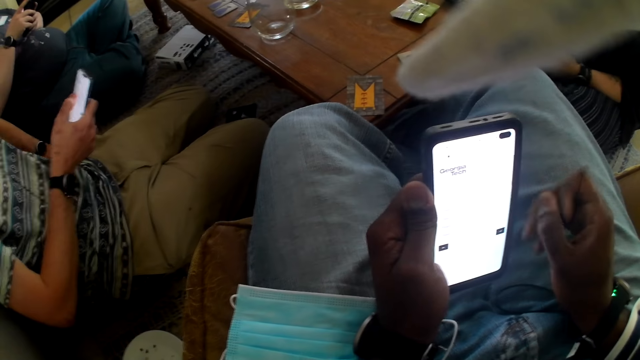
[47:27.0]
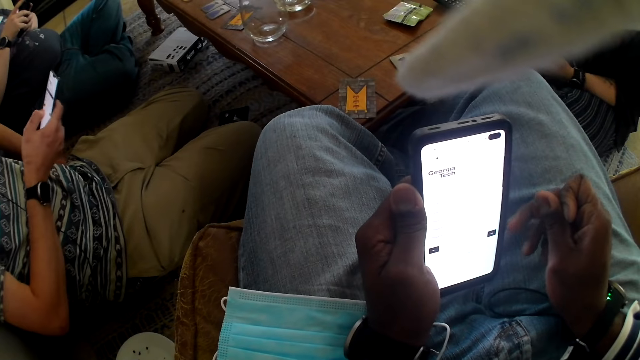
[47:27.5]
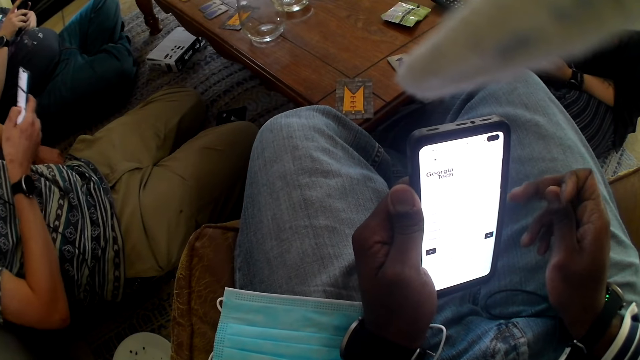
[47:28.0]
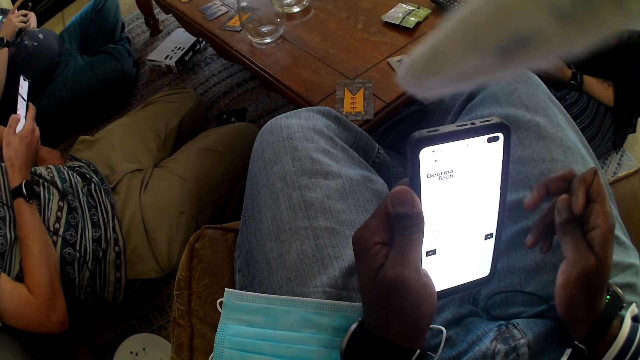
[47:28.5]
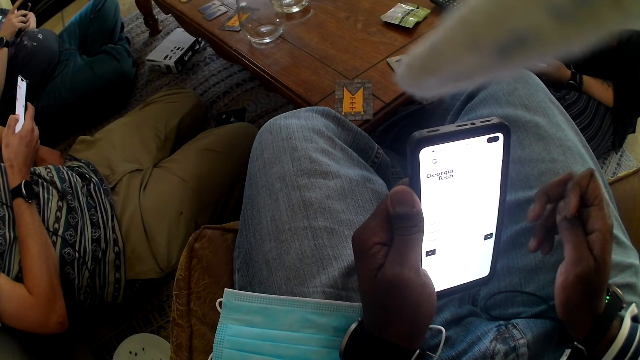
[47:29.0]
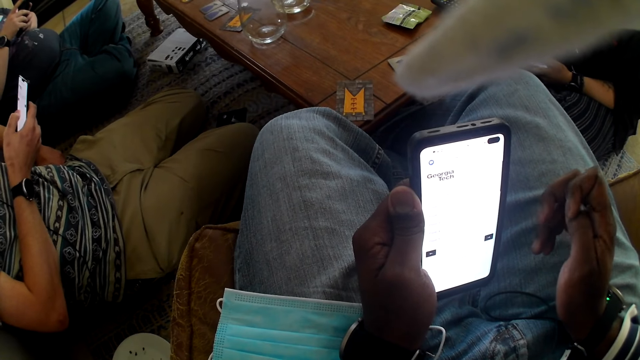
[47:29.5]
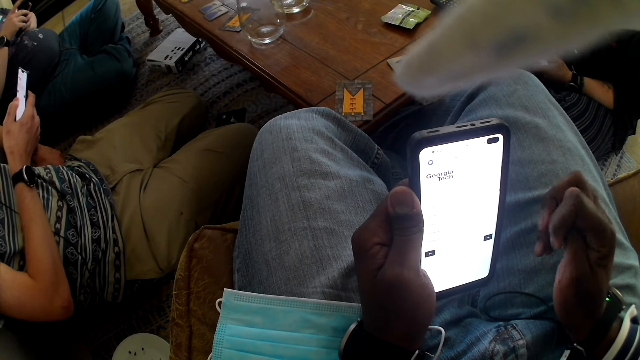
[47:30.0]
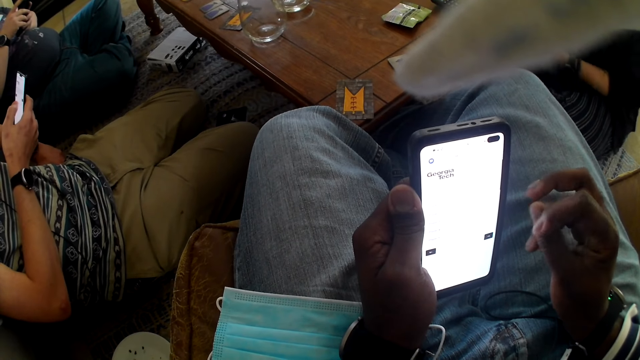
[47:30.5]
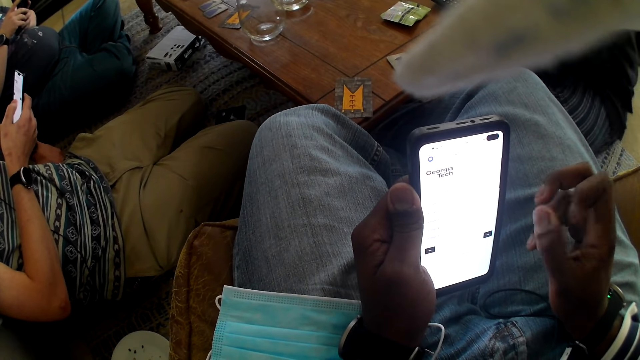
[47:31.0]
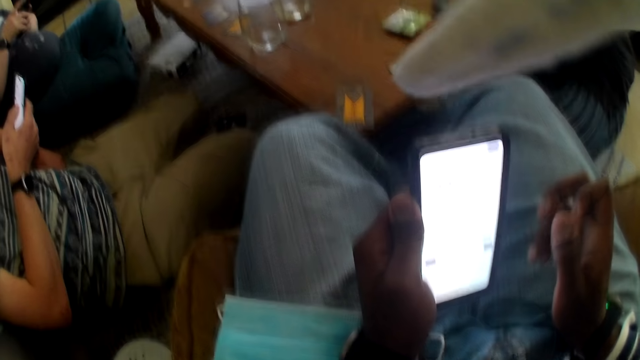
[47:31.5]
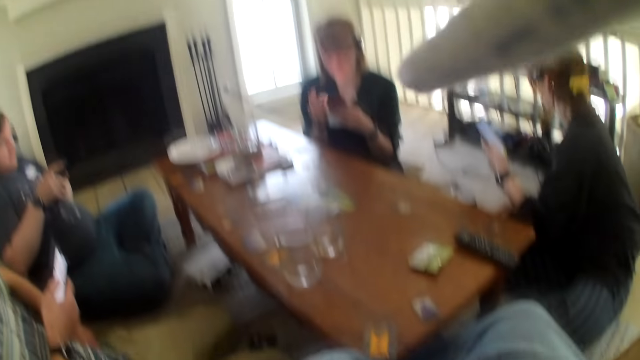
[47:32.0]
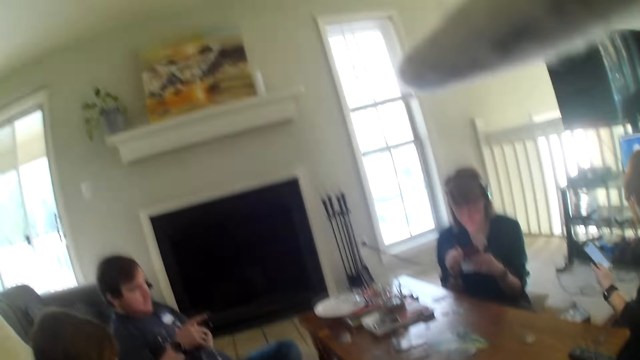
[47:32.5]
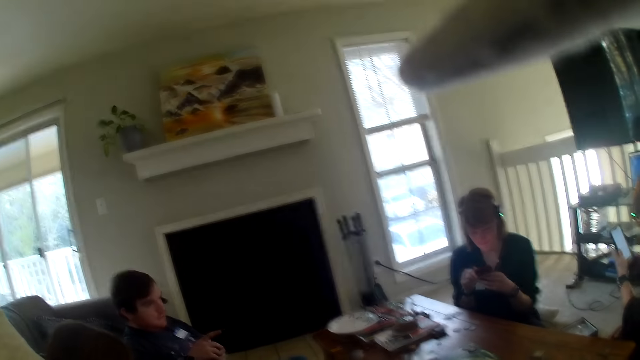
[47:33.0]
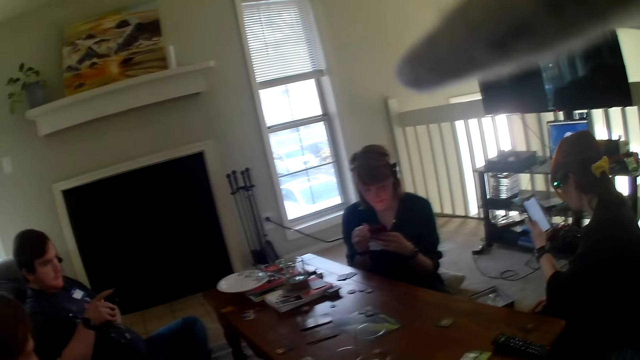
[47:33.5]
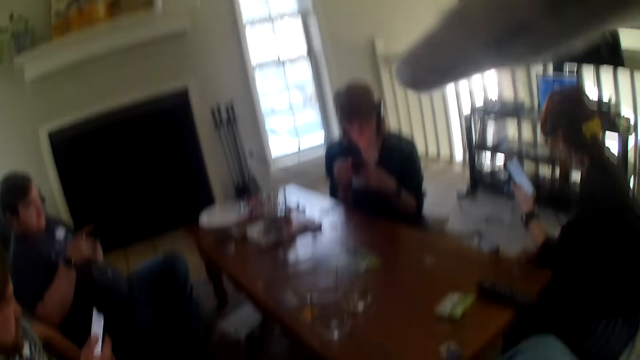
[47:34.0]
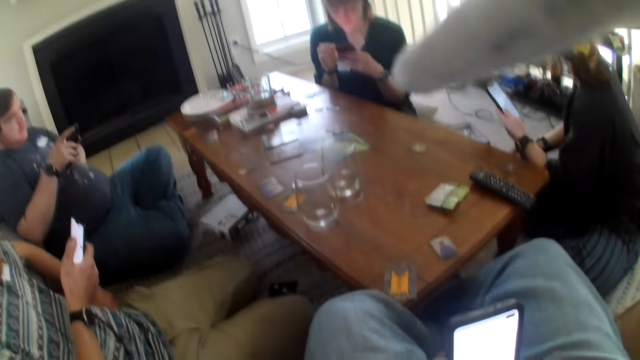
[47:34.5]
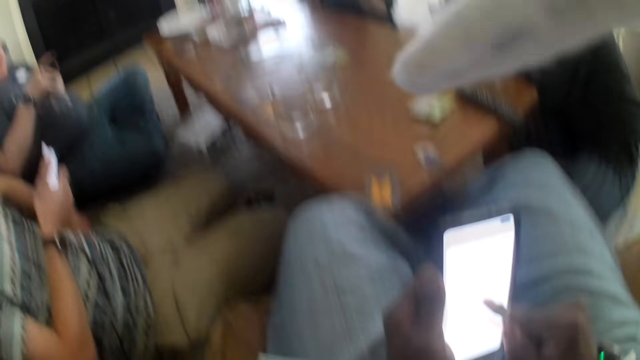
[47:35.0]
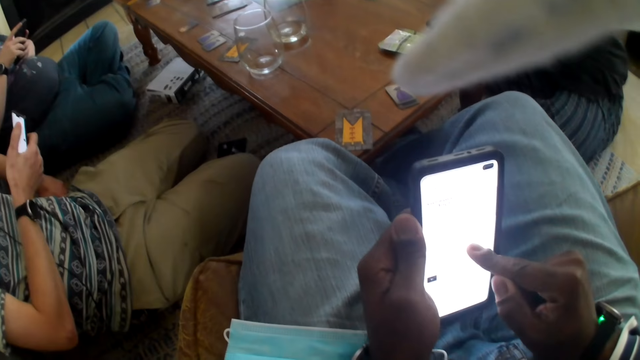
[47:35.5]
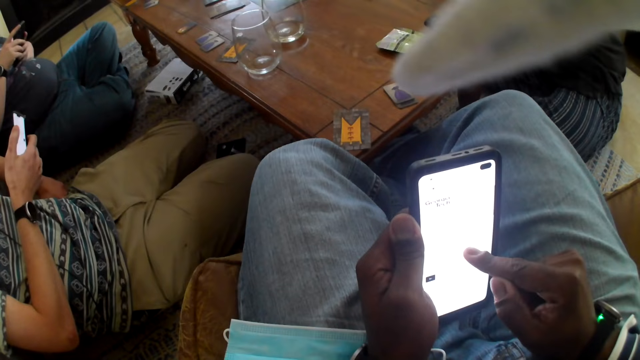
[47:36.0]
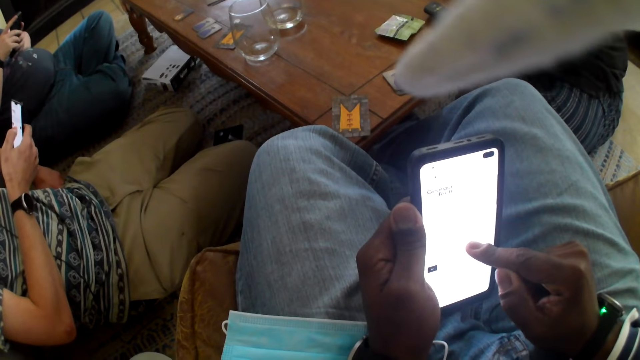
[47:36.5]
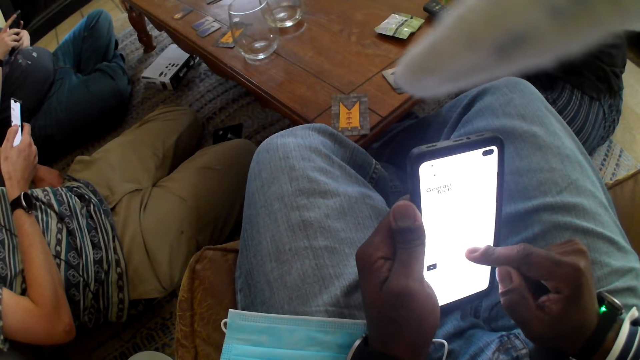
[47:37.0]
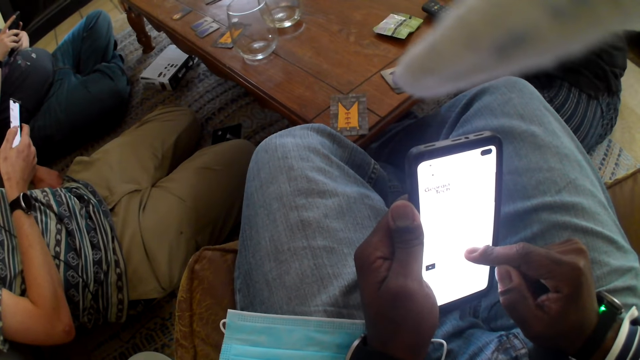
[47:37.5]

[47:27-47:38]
A man leans backwards and operates a phone. The camera wearer stares at the phone. A woman stares at her phone. Another man points at the woman. The camera wearer operates the phone.

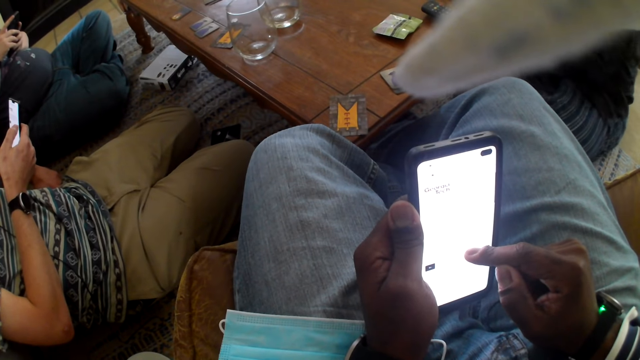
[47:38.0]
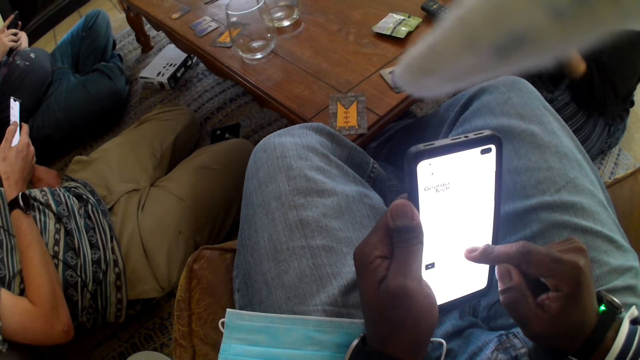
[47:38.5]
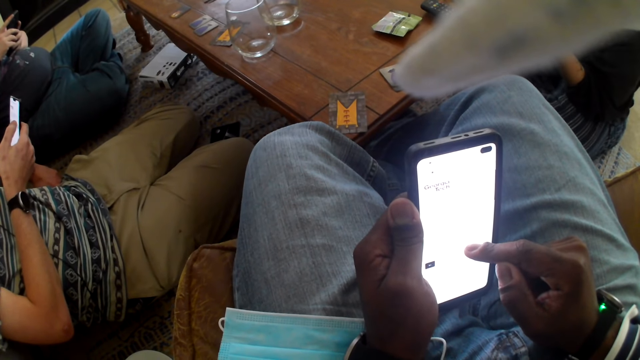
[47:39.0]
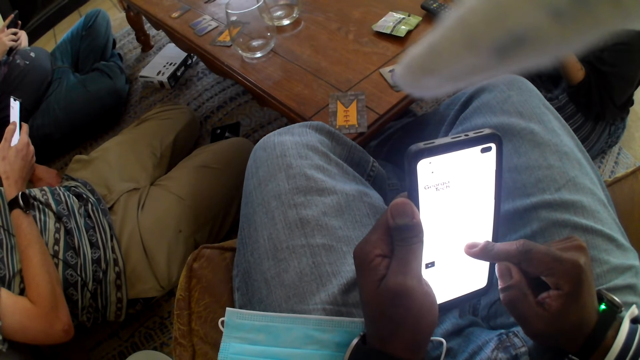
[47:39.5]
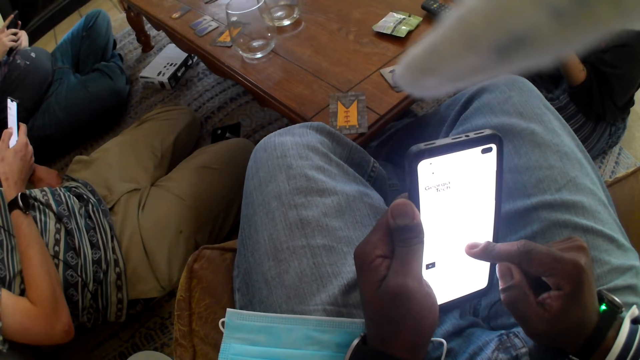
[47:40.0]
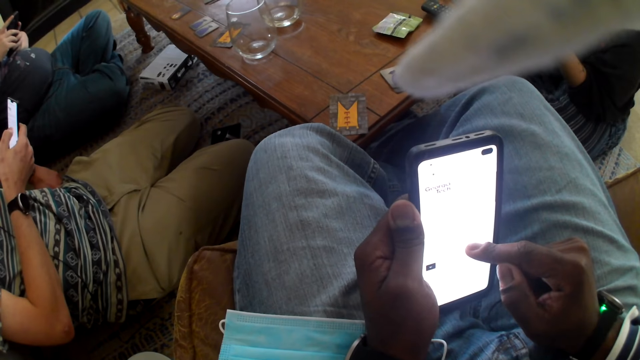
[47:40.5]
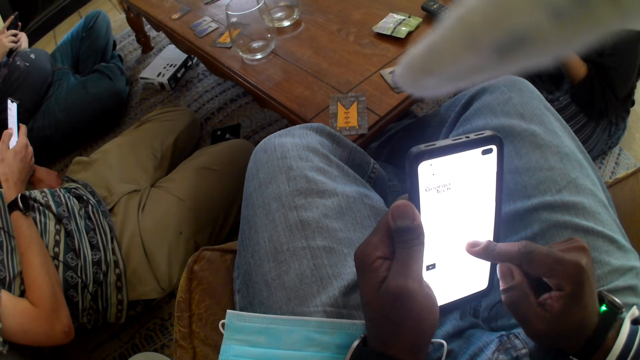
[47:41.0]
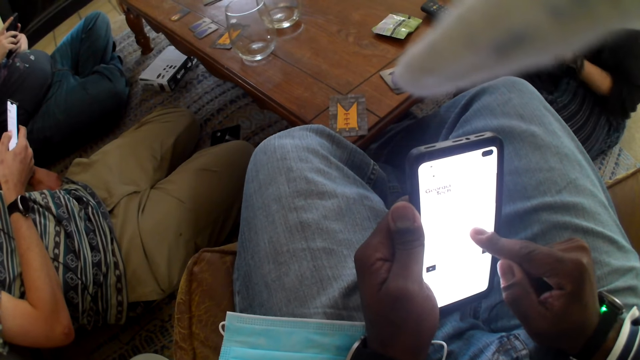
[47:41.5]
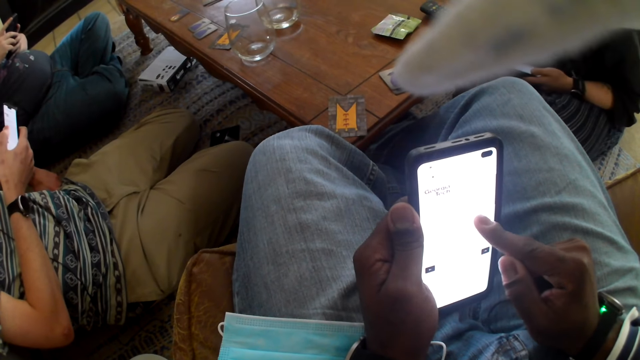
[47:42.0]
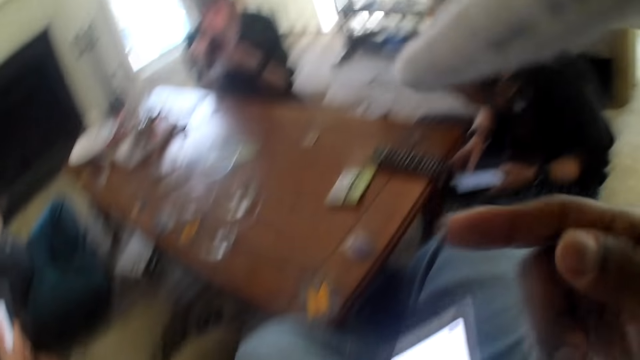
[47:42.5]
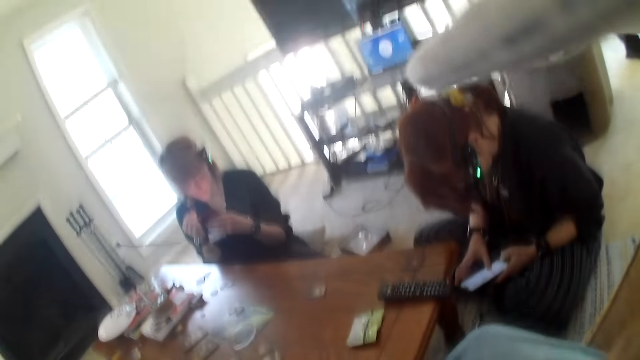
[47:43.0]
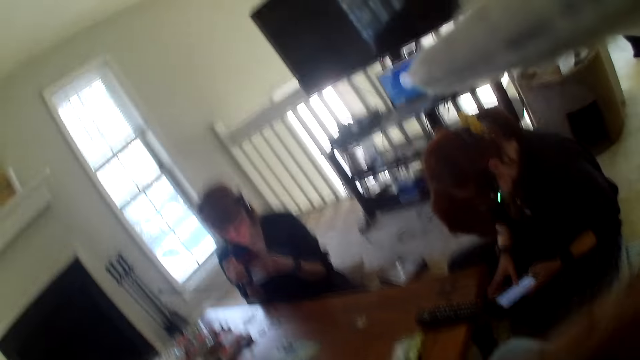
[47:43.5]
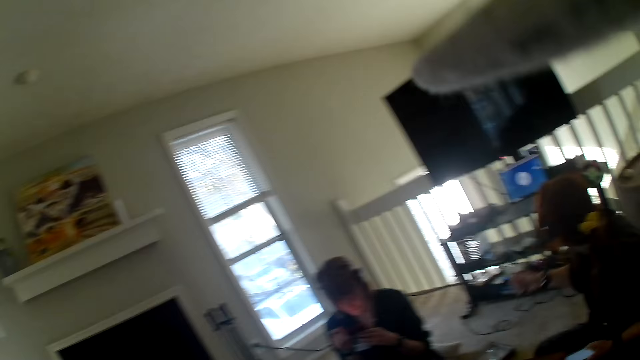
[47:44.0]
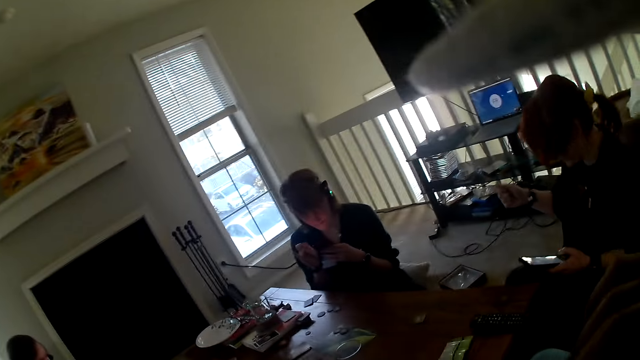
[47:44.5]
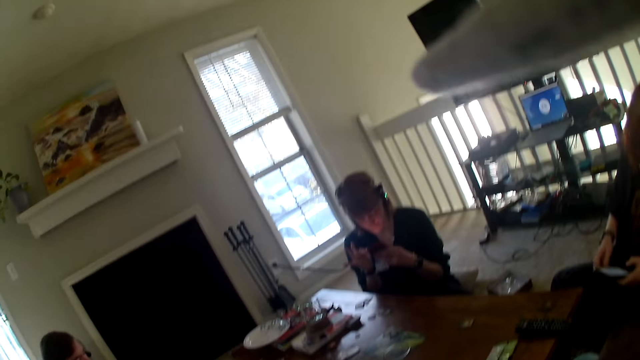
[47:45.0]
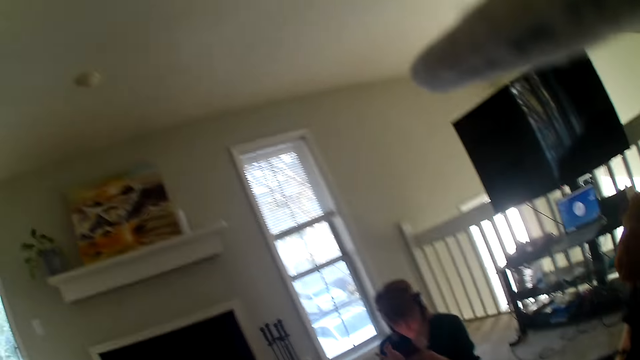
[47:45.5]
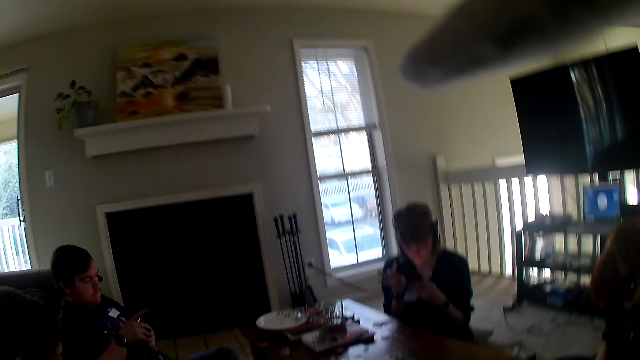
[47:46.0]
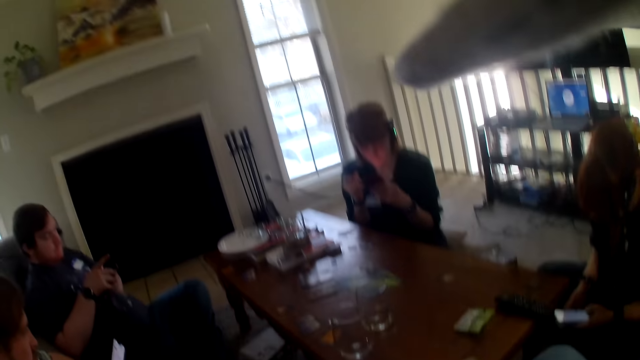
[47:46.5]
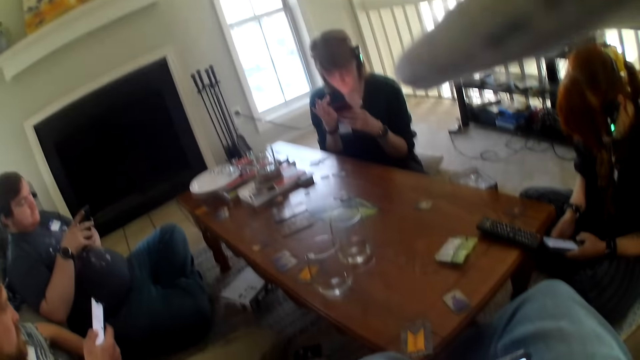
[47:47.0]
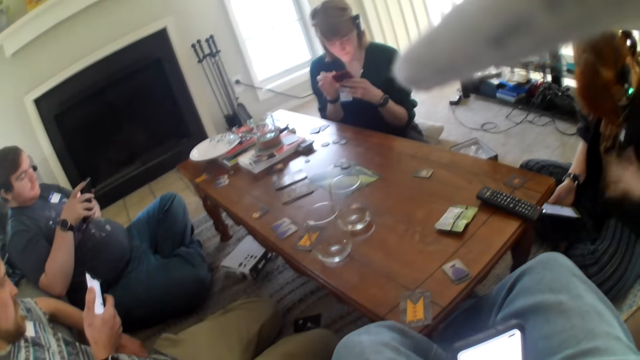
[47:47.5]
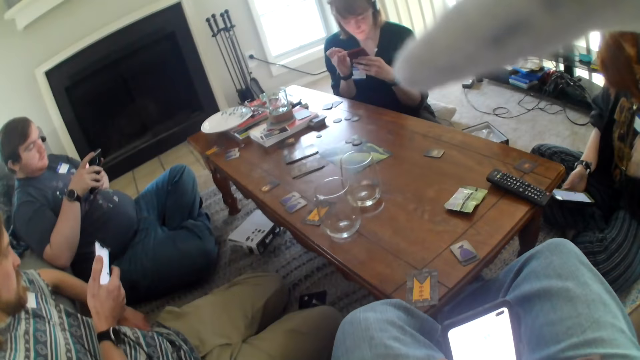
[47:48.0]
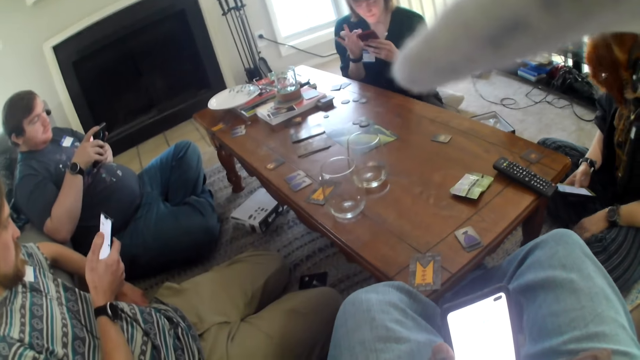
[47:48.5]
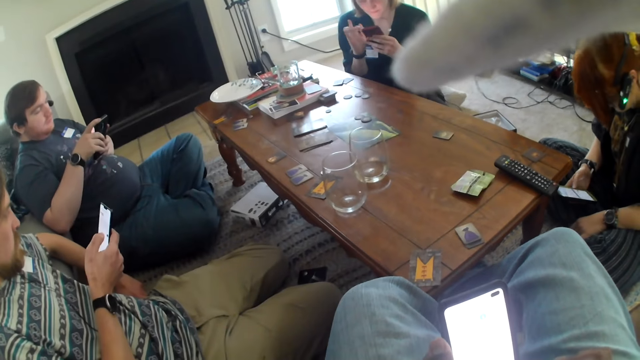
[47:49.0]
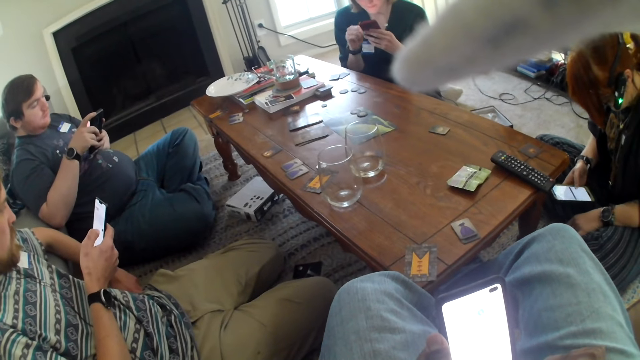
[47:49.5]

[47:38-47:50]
A man operates a phone. The camera wearer stares at the phone. He lifts his right hand. A person points at another person. The camera wearer looks around the table. A woman touches her badge.
